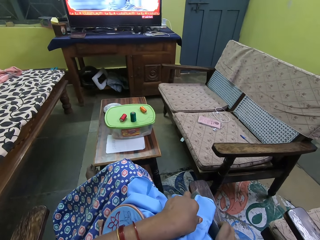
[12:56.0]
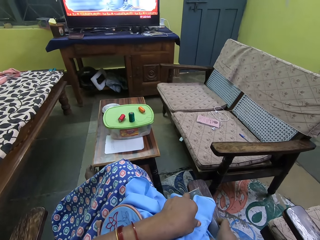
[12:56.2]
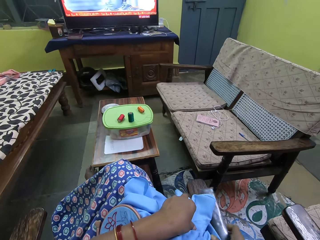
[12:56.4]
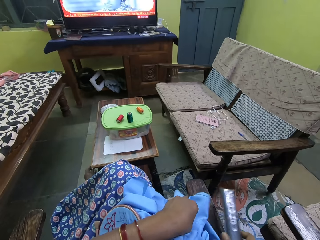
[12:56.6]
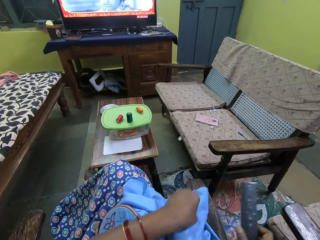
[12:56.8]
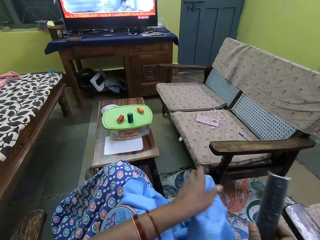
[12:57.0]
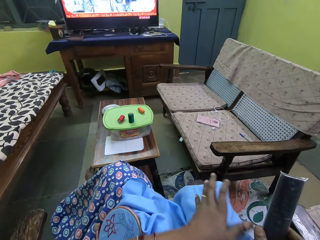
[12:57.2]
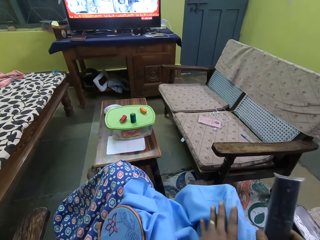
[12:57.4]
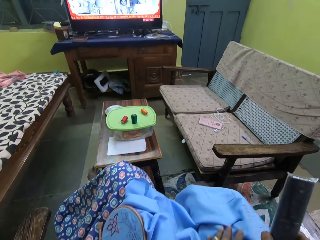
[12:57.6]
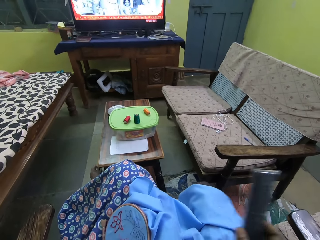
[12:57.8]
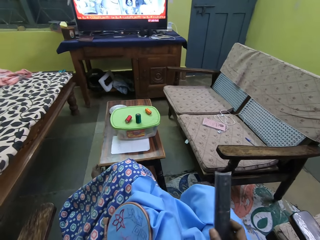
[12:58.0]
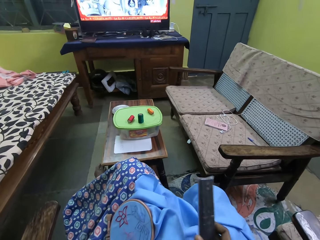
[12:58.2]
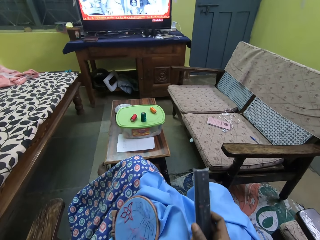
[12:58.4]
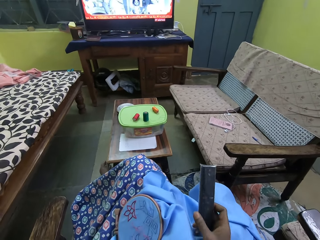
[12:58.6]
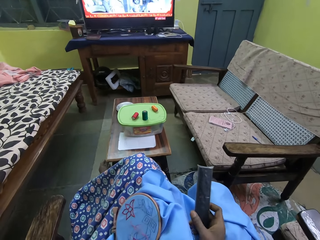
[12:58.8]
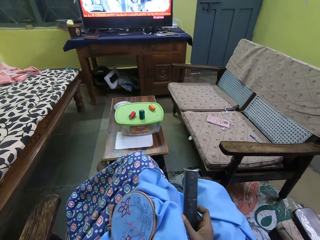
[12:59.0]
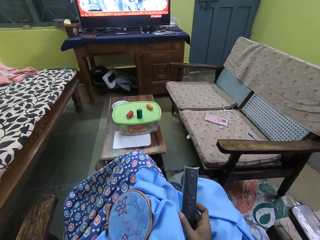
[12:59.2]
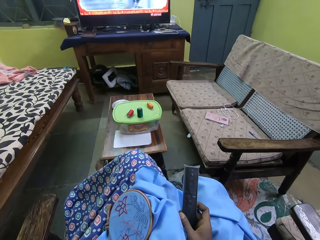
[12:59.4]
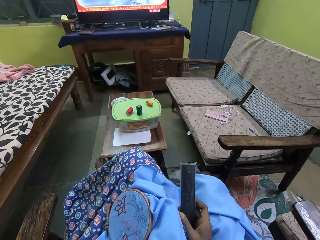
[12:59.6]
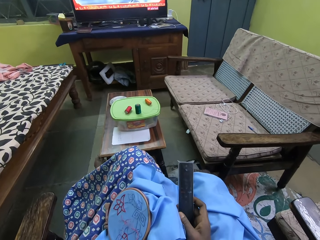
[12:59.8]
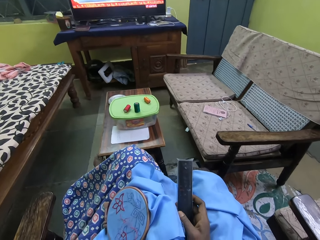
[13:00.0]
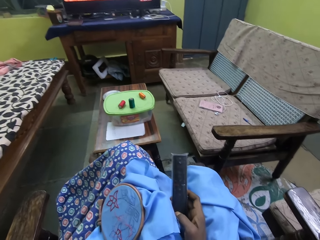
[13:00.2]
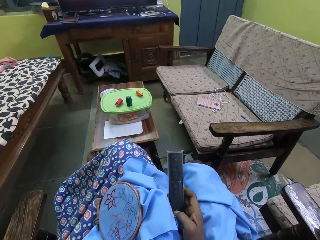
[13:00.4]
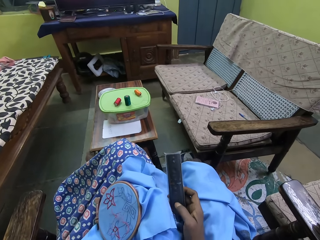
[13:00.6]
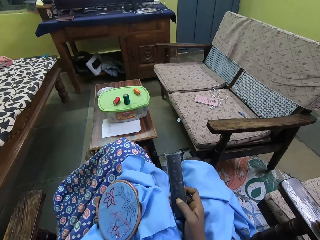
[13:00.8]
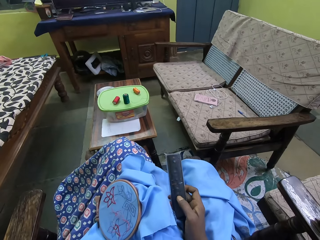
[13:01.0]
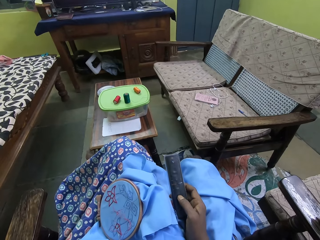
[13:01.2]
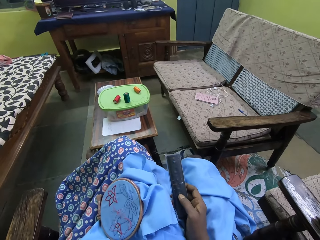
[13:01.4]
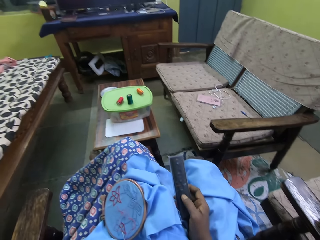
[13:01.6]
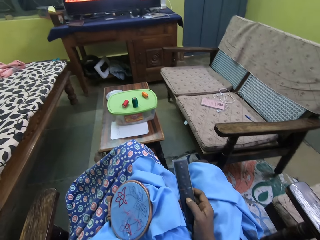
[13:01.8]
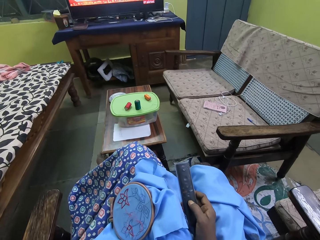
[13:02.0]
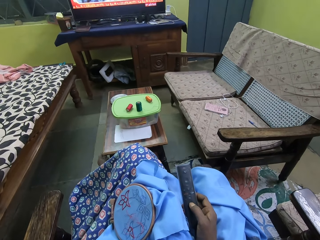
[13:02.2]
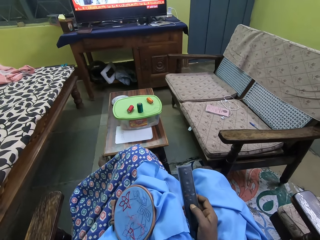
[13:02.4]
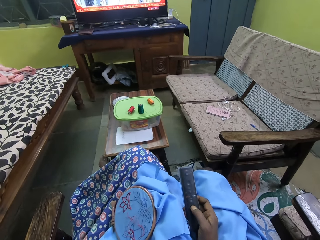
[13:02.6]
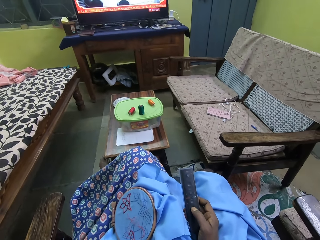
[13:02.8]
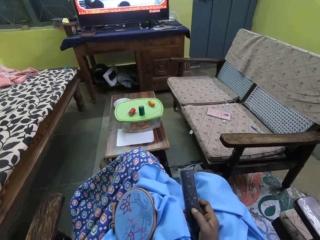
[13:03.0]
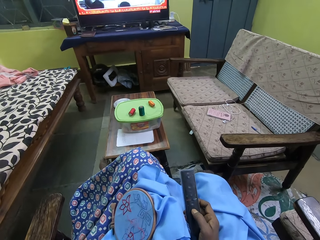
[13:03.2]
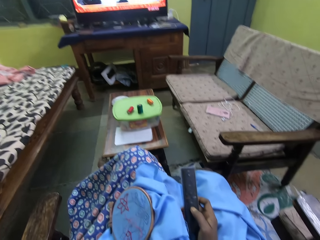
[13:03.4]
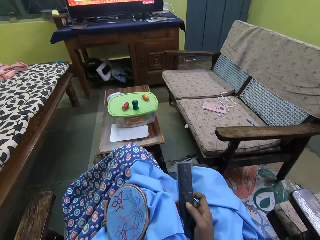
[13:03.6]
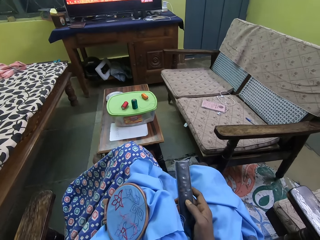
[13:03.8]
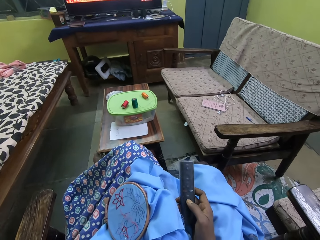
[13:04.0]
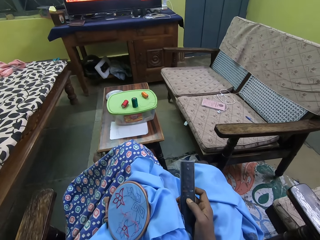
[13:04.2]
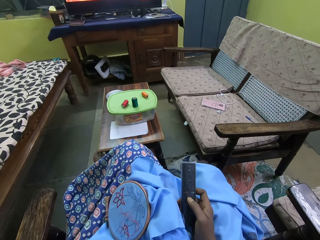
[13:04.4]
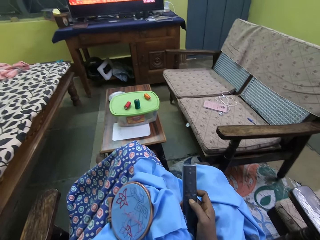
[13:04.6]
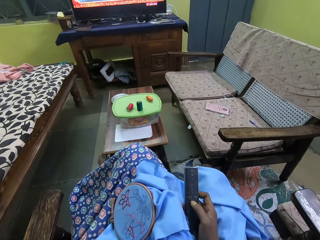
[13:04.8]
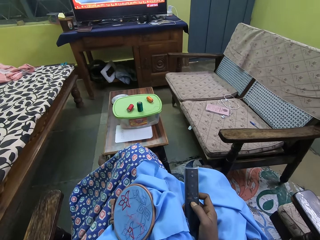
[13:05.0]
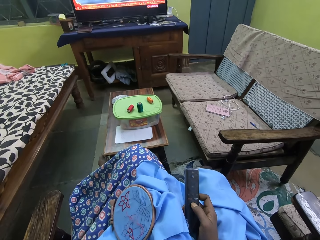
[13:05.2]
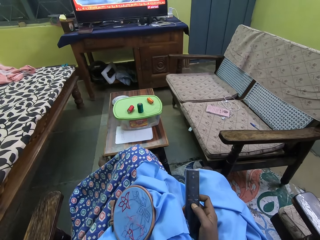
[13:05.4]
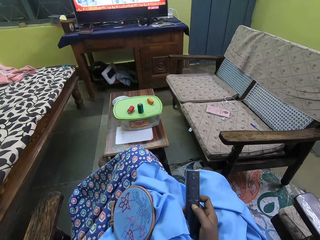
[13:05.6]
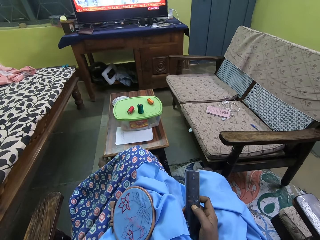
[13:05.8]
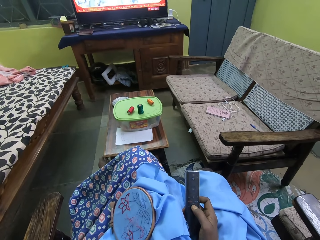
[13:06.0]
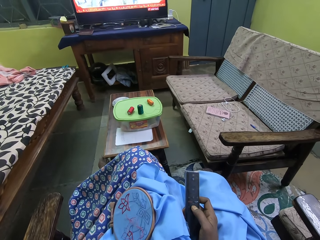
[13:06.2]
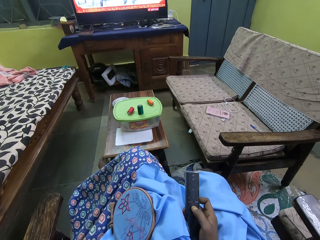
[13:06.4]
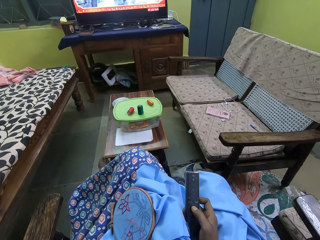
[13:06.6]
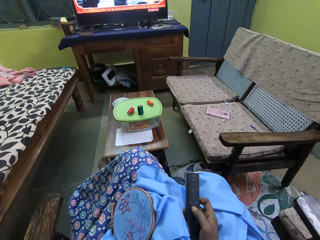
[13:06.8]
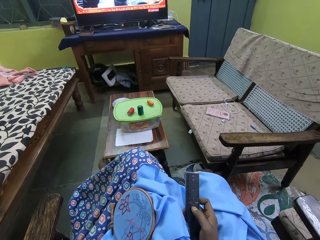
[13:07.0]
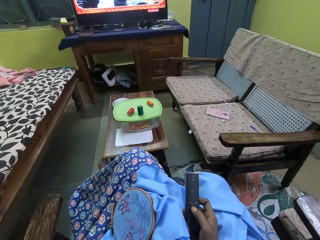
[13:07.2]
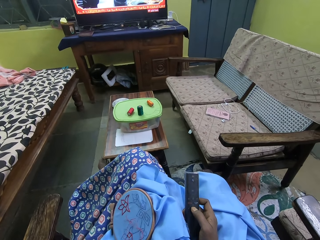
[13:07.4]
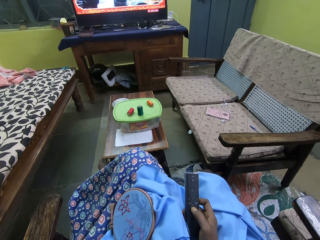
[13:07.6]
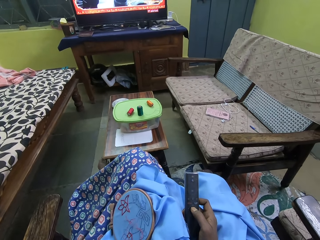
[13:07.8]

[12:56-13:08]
The camera wearer picks up a remote from a chair handle with her right hand. She watches television. She operates the remote with her right hand.

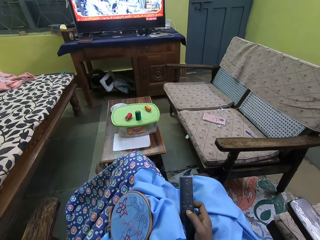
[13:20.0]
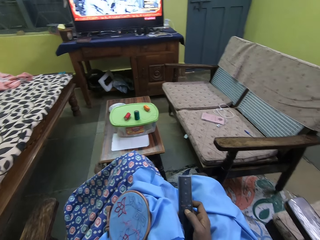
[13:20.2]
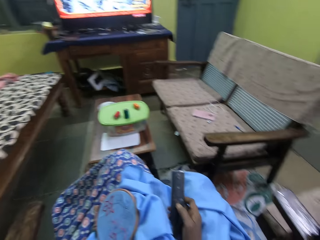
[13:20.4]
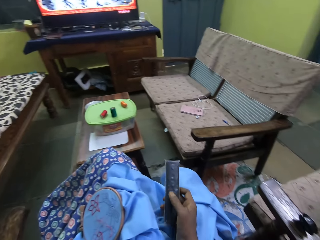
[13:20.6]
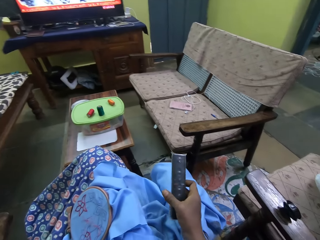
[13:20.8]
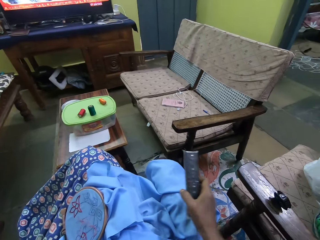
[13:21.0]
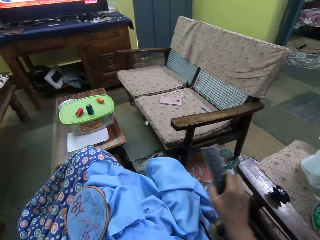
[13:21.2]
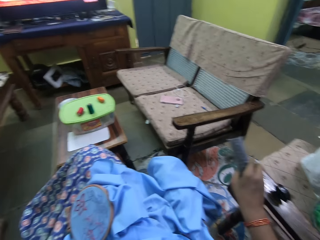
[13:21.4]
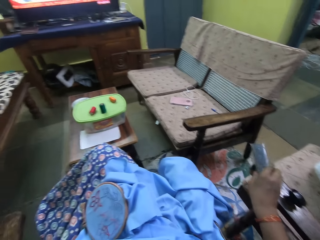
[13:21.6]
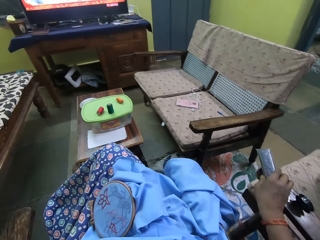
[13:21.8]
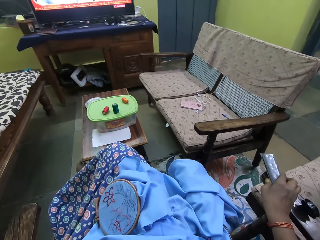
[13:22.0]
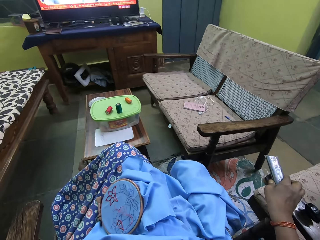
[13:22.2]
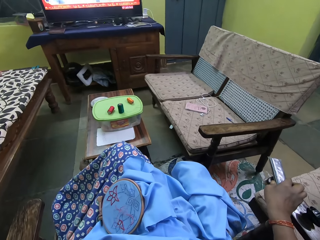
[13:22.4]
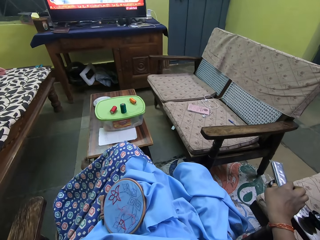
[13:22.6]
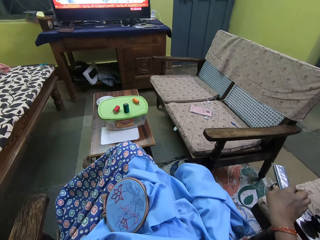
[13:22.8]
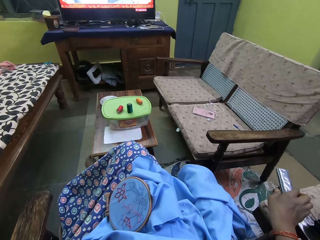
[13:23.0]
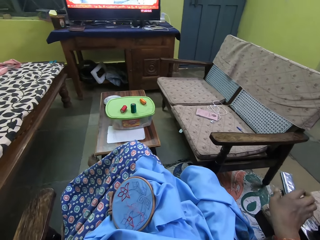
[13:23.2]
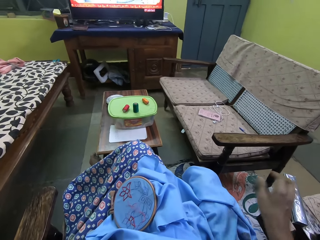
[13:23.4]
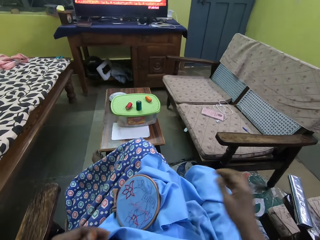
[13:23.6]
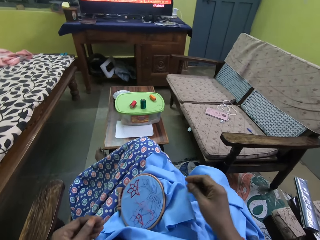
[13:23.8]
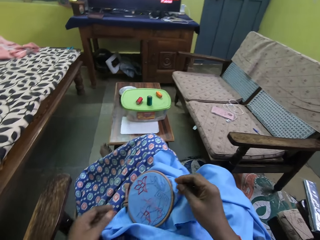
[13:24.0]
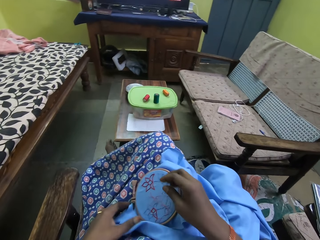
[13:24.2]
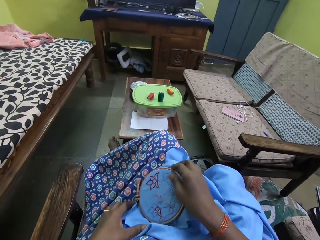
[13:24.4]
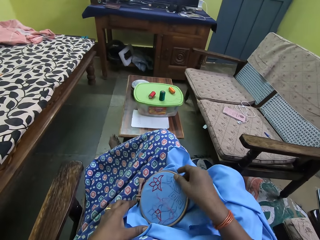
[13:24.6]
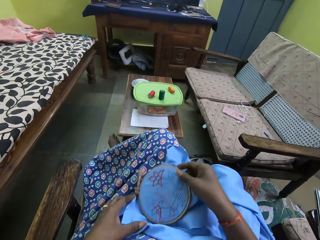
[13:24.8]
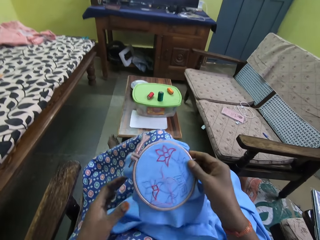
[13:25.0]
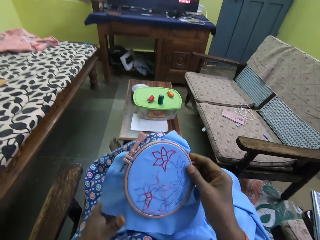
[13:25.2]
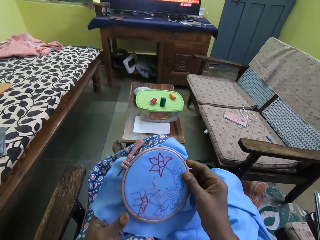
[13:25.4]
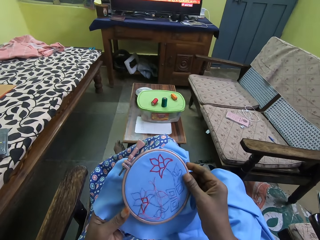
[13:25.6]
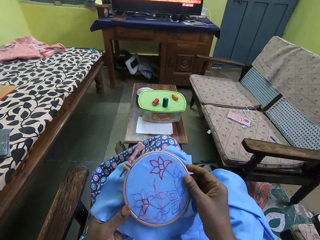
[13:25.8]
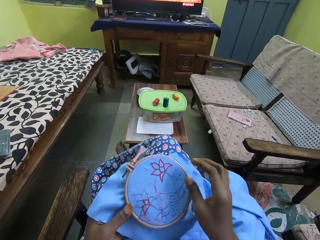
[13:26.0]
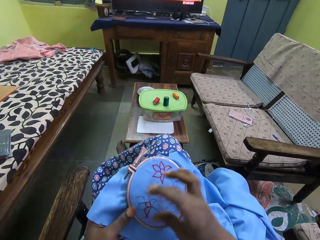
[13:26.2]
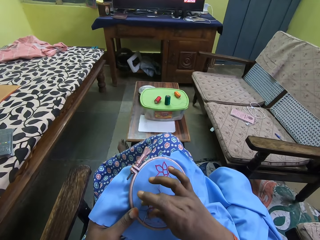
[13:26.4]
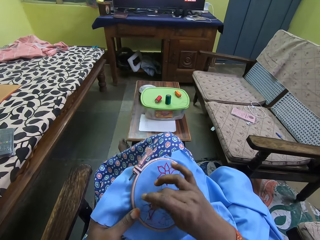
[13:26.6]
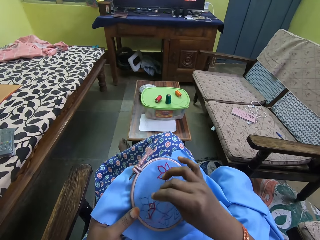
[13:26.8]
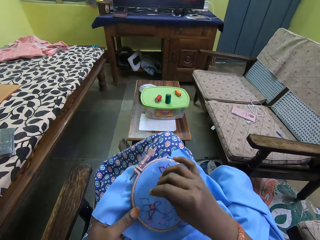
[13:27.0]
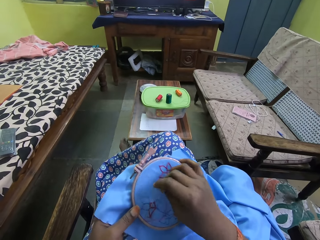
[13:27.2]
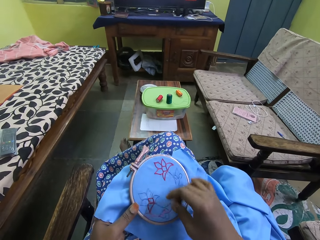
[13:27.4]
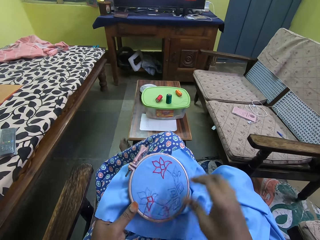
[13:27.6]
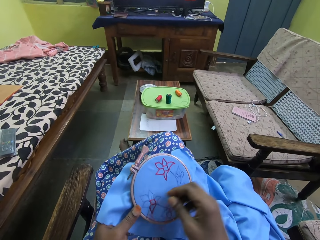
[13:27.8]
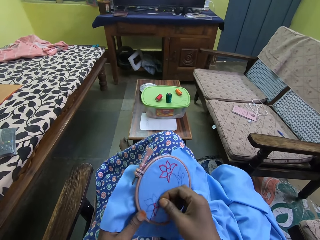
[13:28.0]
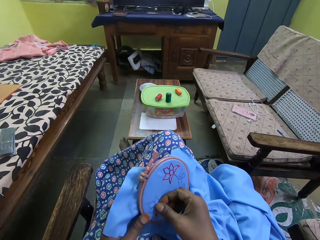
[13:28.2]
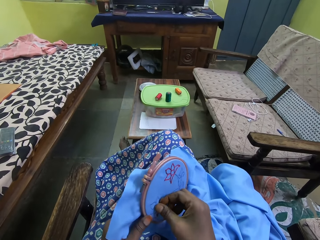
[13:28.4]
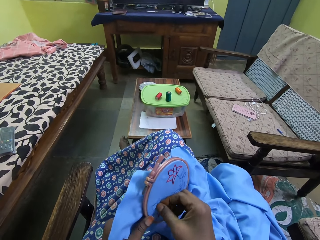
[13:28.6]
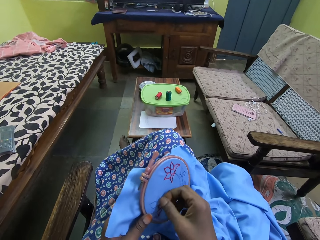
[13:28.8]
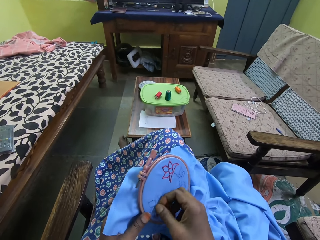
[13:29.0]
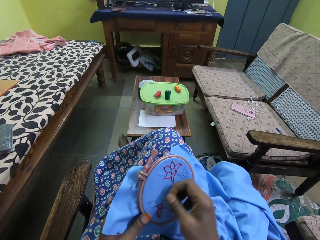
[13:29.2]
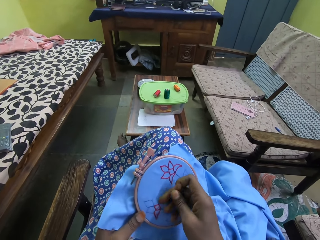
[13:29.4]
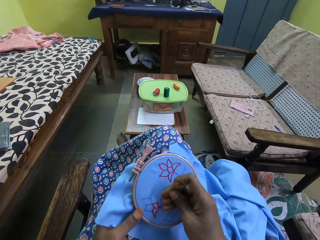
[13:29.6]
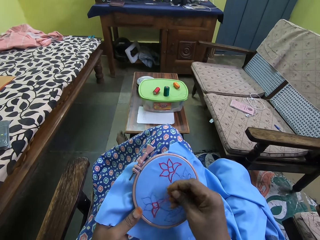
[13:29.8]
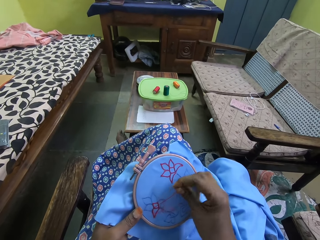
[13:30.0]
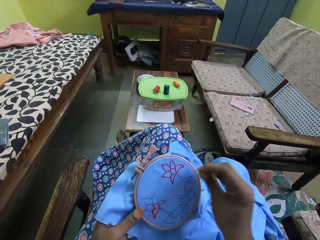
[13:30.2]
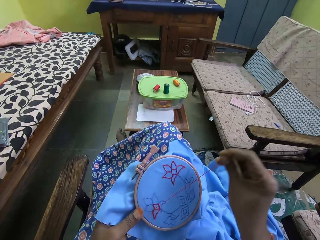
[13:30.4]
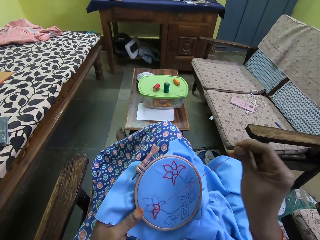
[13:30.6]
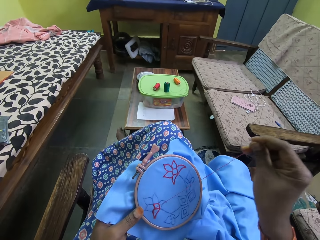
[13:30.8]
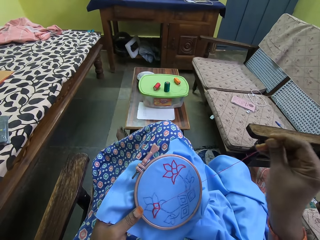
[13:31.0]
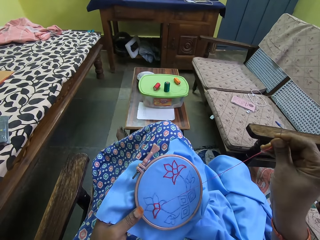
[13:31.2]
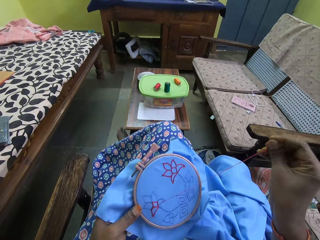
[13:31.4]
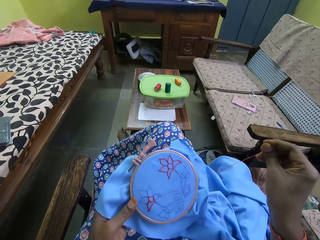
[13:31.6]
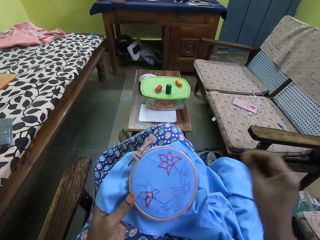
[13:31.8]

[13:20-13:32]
The camera wearer drops the remote on a table or chair with her right hand. She watches the television. She holds the embroidery hoop on the piece of cloth with her right hand. She picks up the piece of cloth. She holds the piece of material with her left hand. She sews the piece of cloth. She pulls the needle and thread from the piece of cloth with her right hand.
